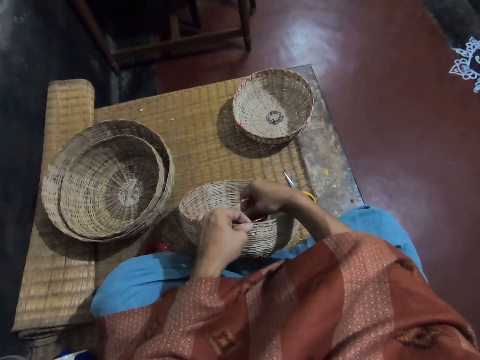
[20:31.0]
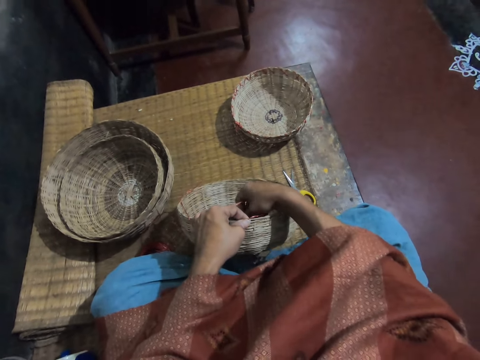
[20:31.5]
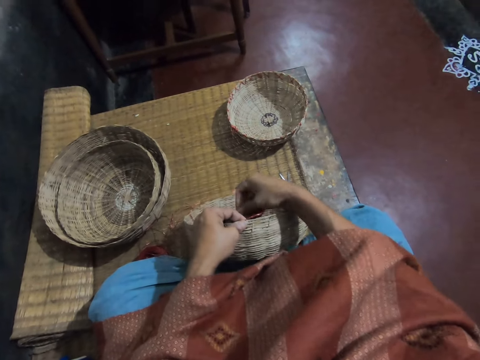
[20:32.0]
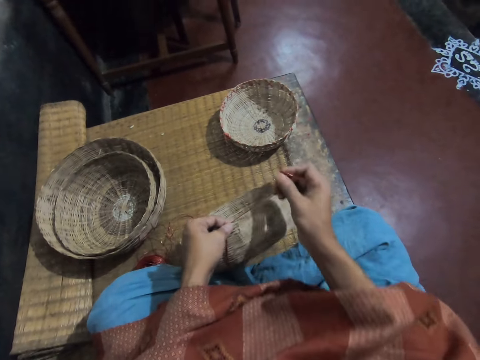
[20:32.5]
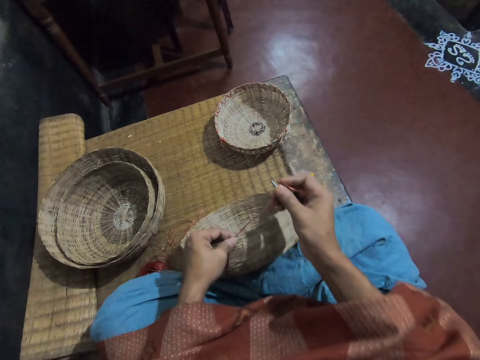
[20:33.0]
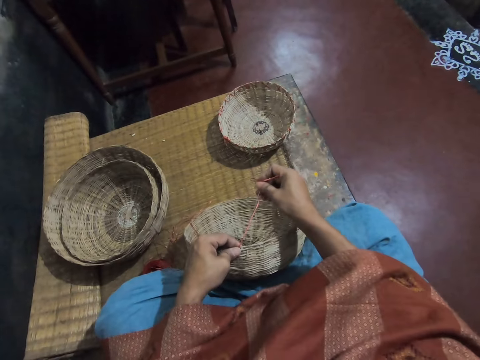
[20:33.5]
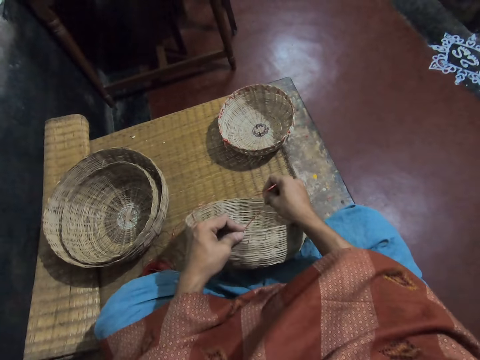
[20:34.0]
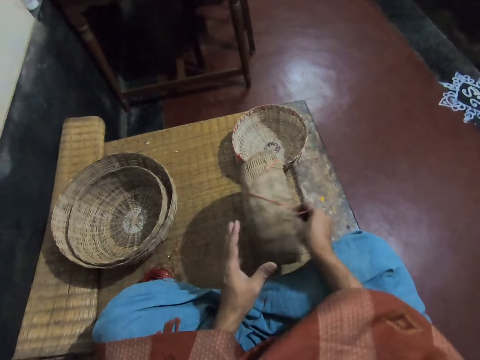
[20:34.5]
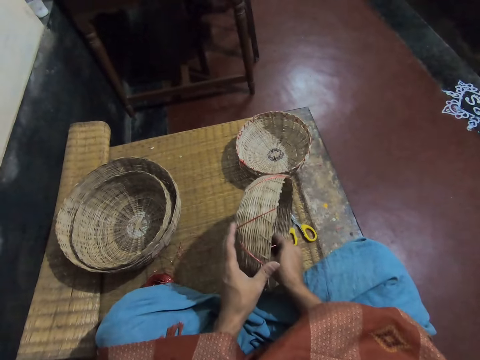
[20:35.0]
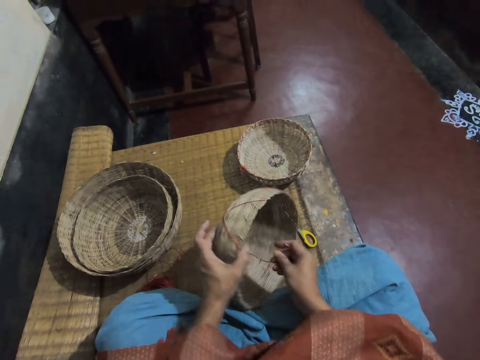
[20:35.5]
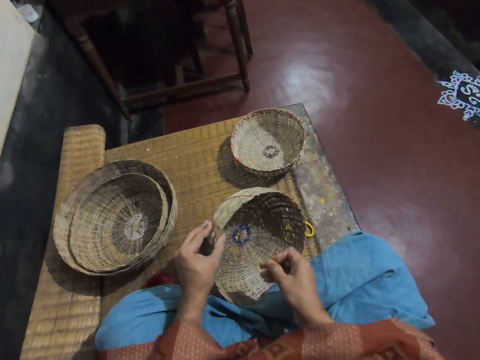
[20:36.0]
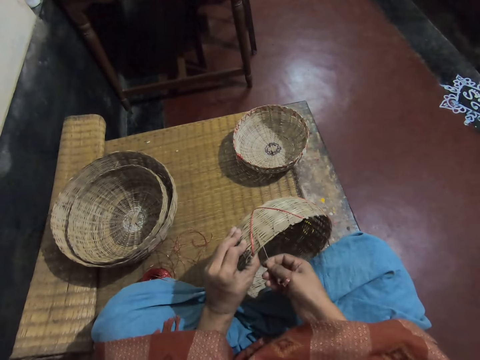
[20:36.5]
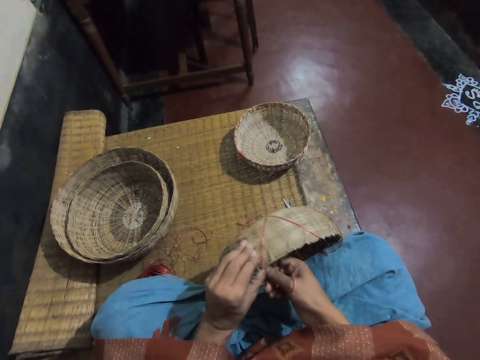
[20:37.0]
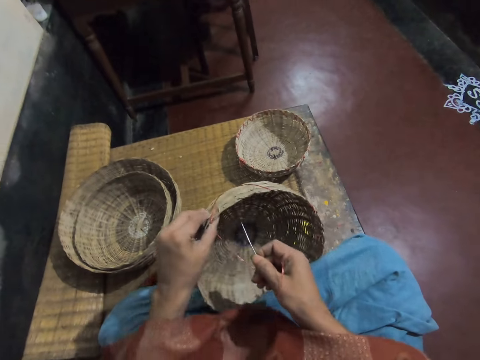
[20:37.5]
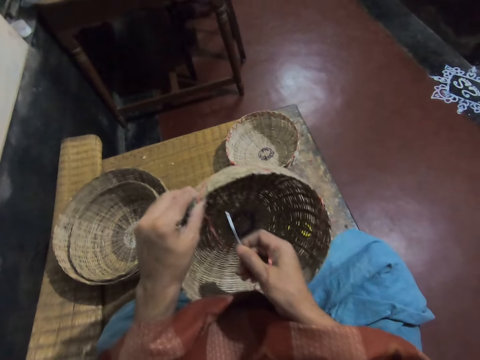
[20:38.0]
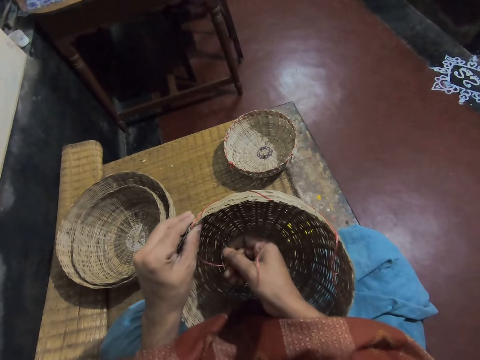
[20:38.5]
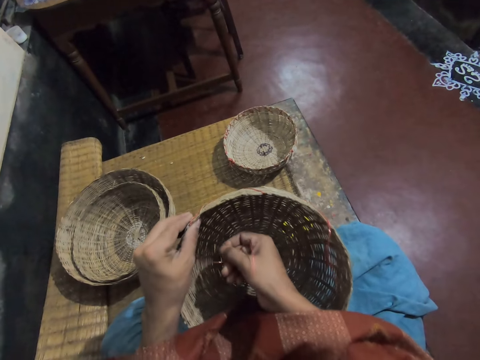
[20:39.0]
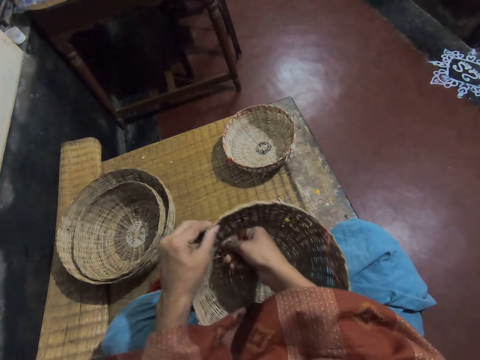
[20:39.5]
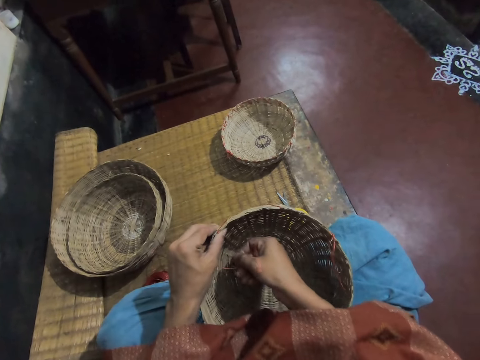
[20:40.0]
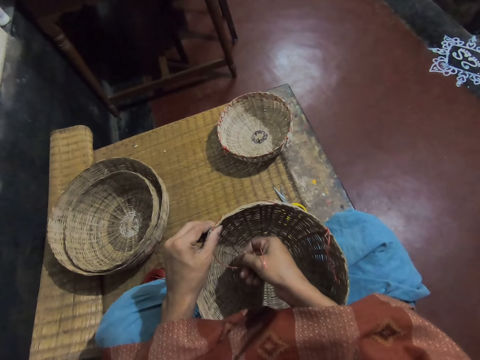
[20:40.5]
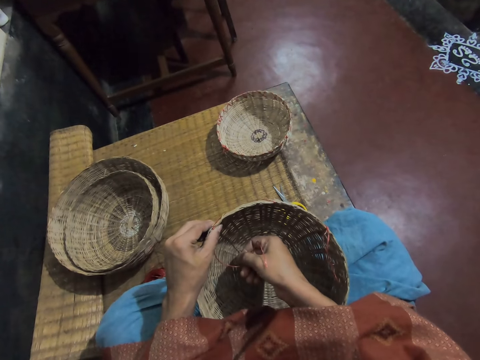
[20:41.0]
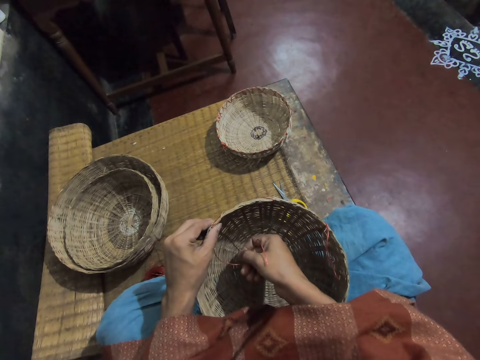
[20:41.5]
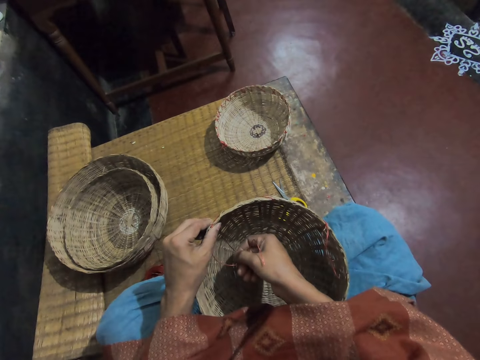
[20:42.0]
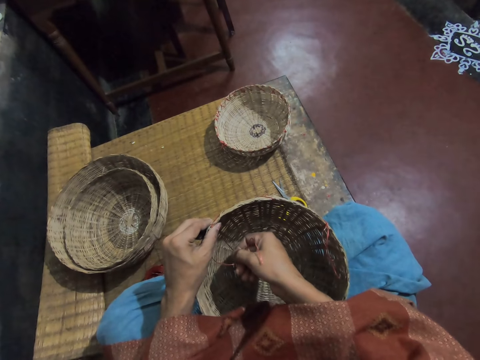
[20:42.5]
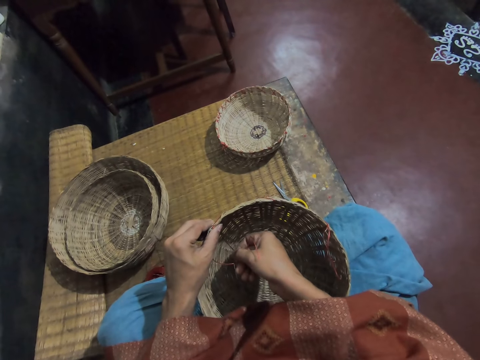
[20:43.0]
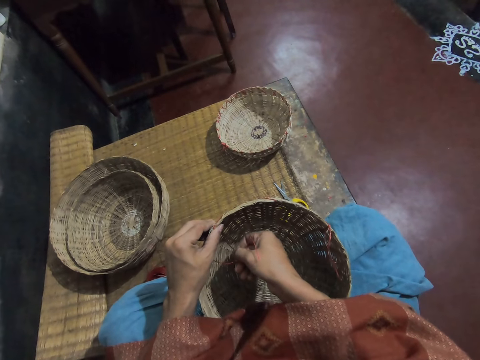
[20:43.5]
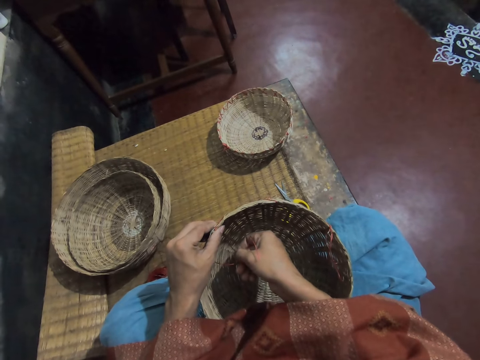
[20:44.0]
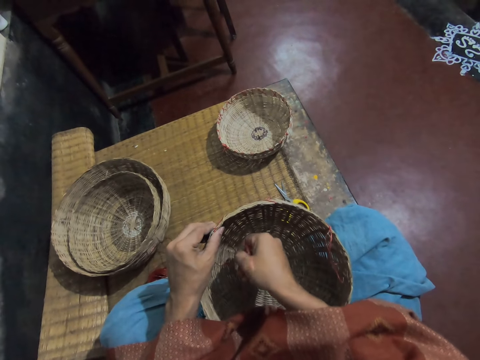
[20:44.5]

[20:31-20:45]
The camera wearer adjusts the weaving thread. They turn the basket. They move the basket. They weave the basket.

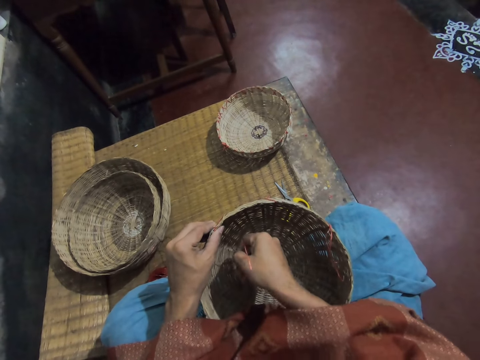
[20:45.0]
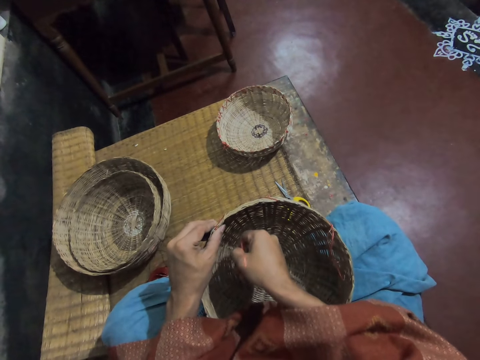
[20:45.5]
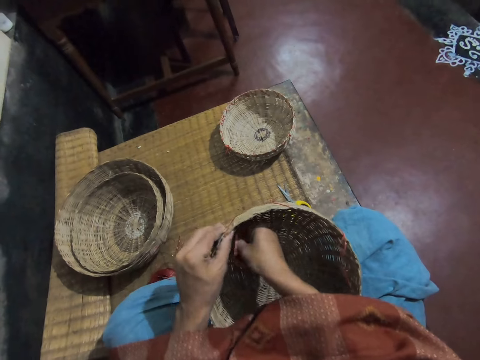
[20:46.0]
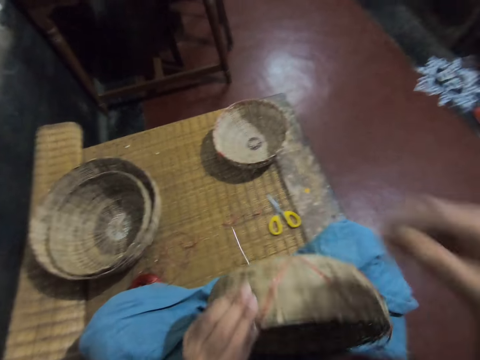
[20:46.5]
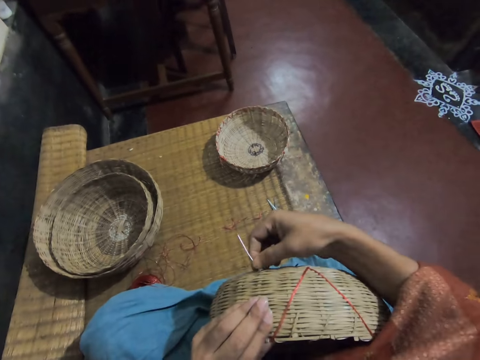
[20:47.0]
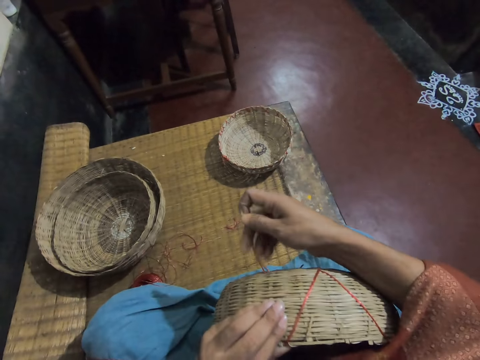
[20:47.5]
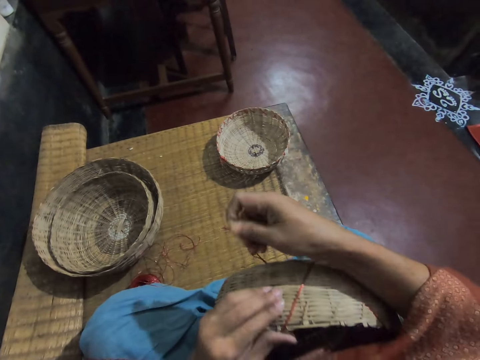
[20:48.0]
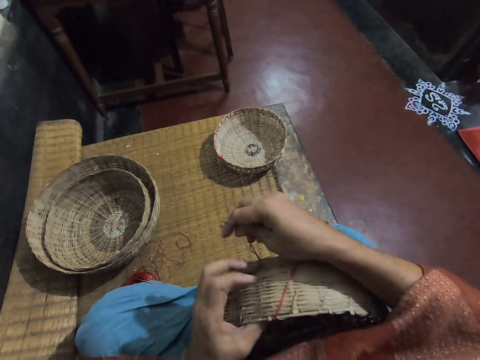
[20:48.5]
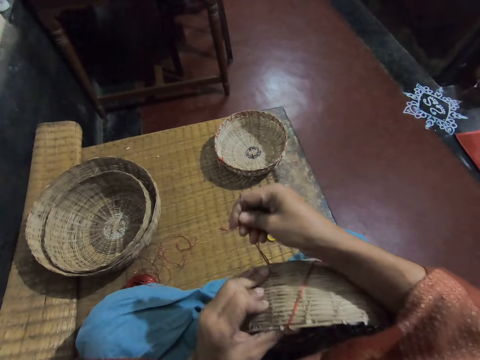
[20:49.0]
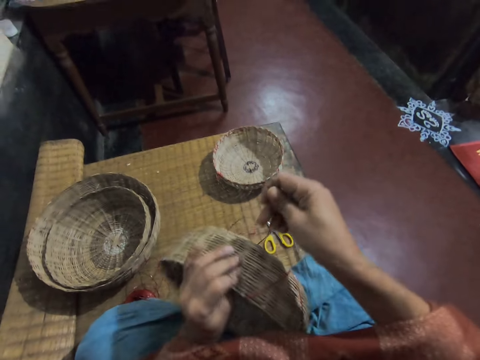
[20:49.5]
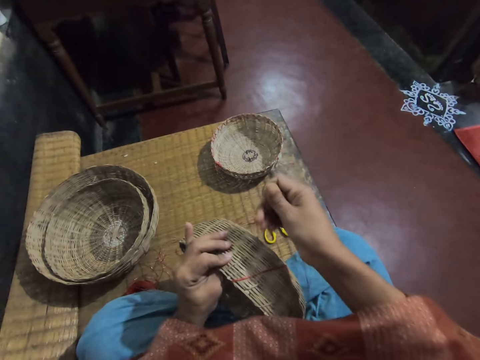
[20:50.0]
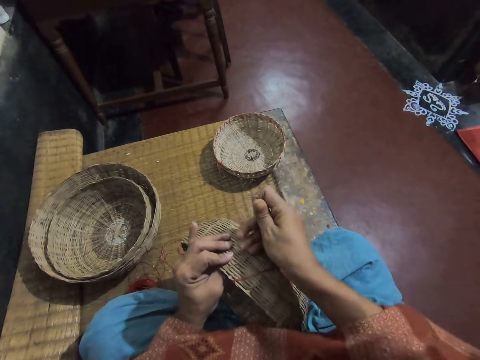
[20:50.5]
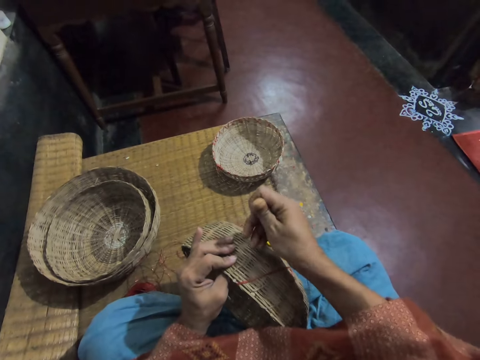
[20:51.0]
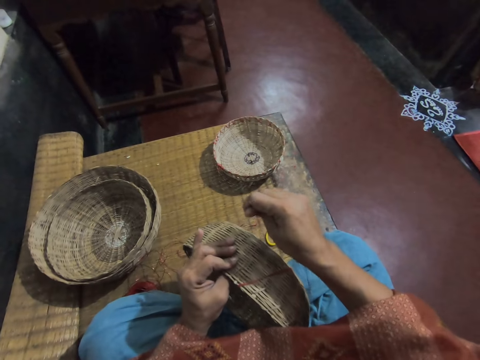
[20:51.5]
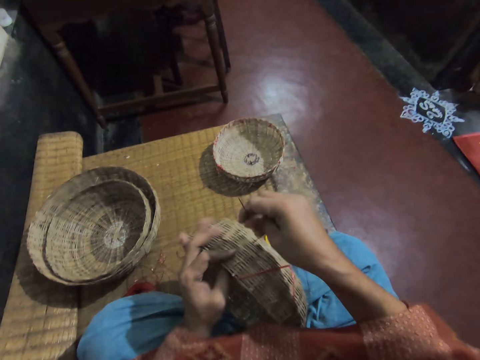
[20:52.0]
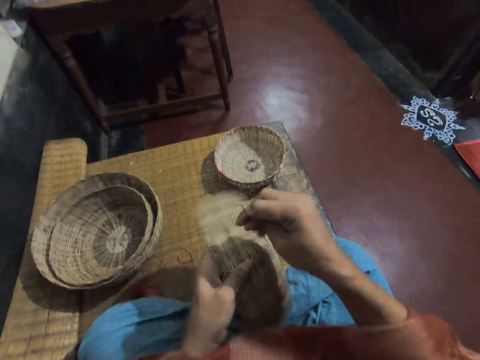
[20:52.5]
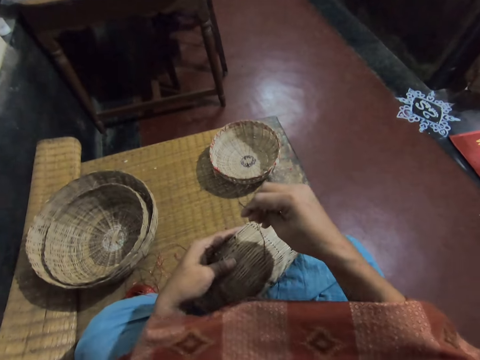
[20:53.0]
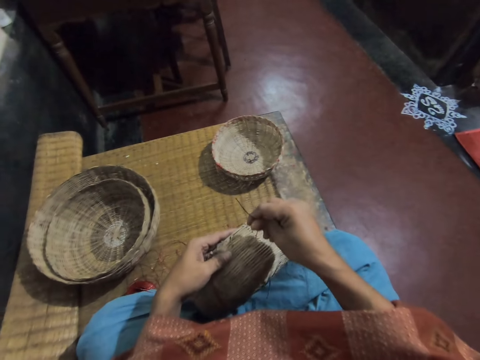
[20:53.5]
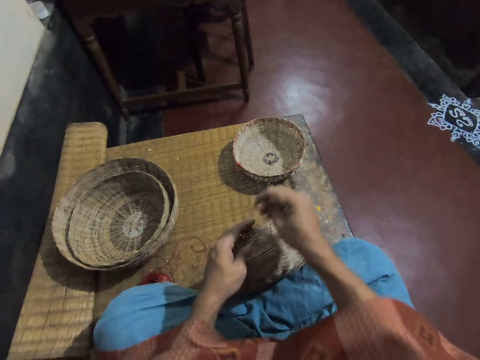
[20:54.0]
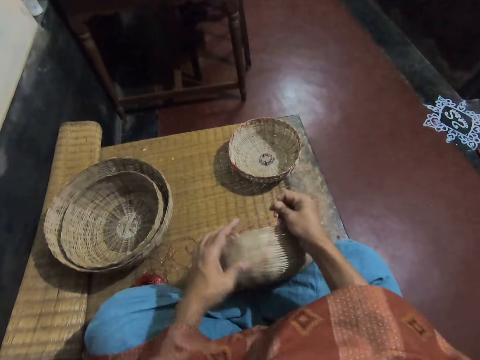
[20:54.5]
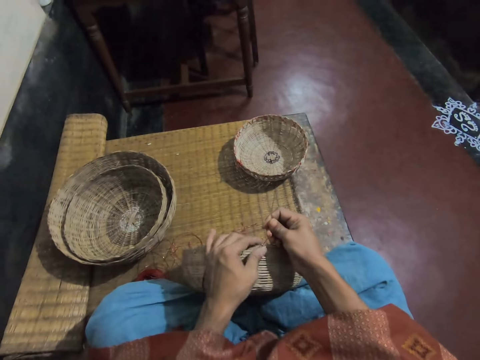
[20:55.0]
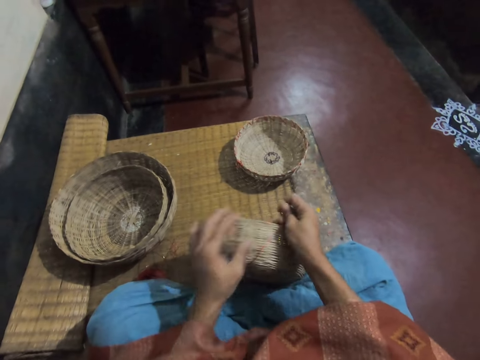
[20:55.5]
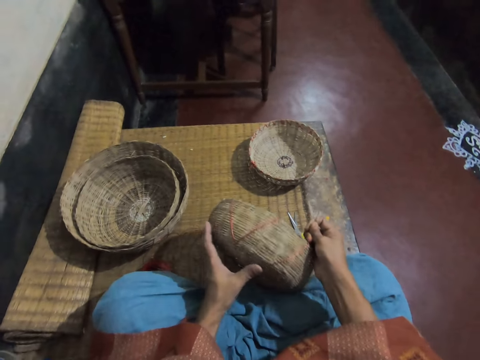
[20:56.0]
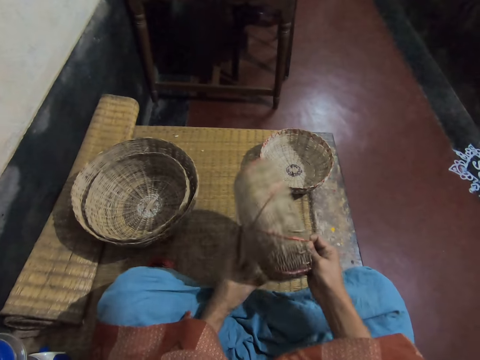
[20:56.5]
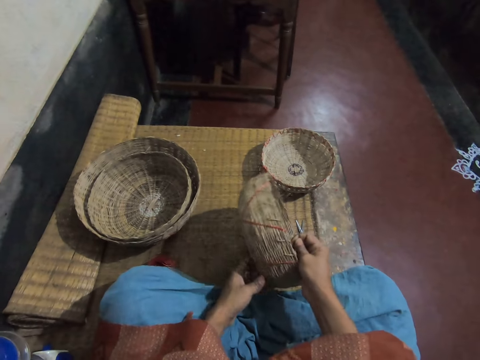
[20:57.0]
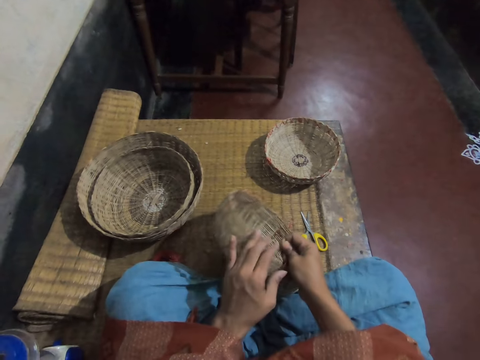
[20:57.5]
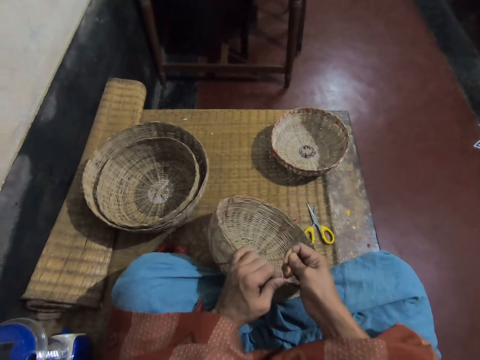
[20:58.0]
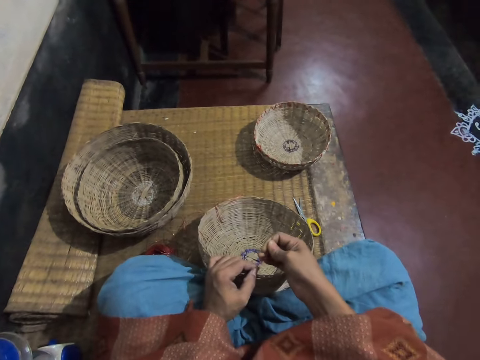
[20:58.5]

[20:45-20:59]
The camera wearer pulls the weaving needle. They adjust the weaving needle on the basket. They hold the basket on the left hand.
